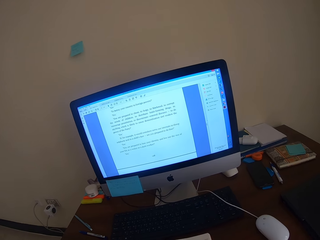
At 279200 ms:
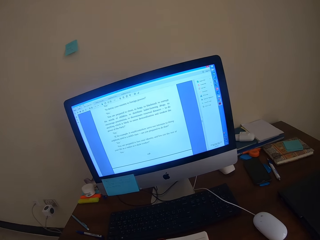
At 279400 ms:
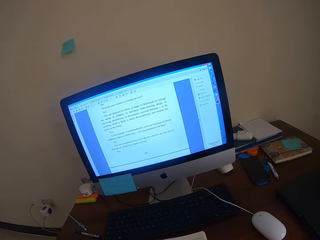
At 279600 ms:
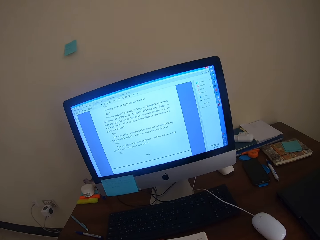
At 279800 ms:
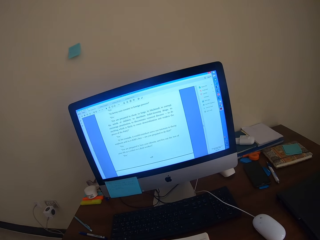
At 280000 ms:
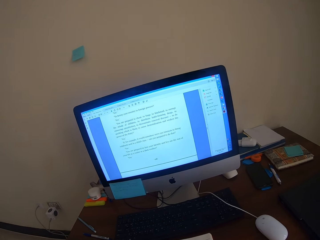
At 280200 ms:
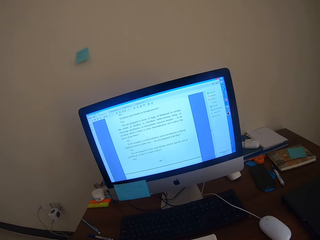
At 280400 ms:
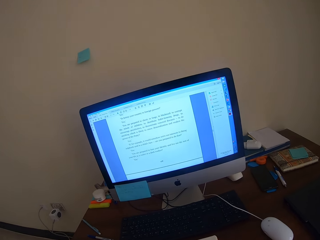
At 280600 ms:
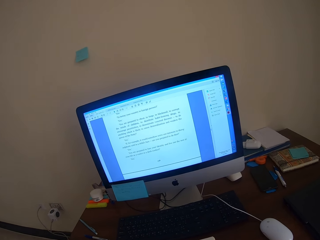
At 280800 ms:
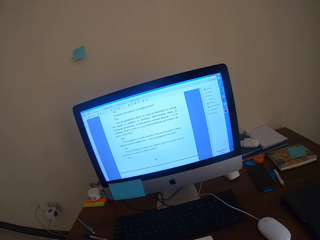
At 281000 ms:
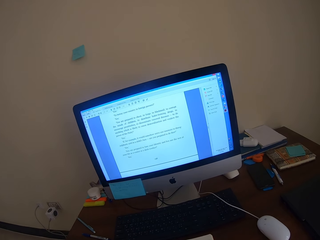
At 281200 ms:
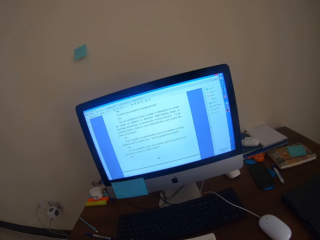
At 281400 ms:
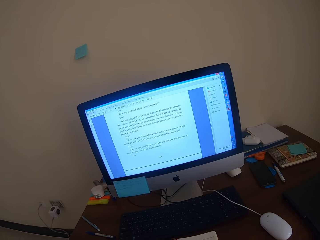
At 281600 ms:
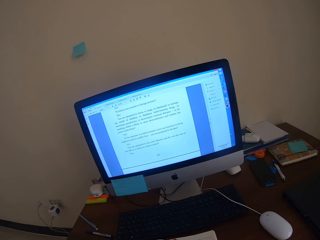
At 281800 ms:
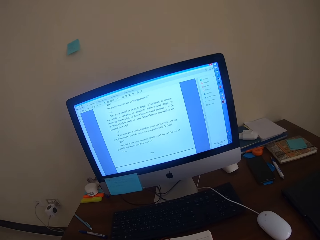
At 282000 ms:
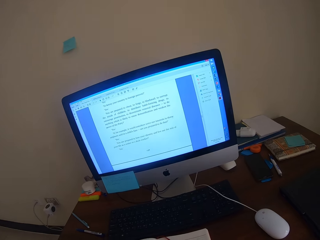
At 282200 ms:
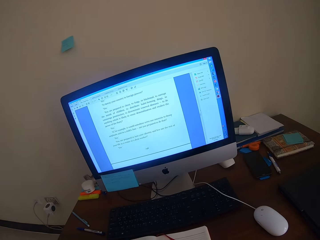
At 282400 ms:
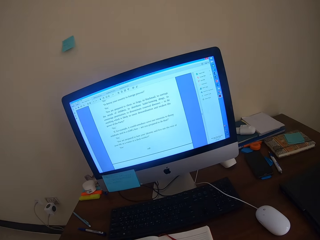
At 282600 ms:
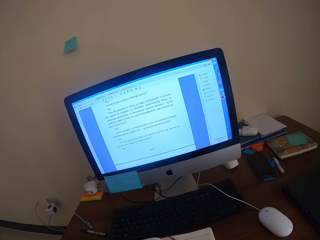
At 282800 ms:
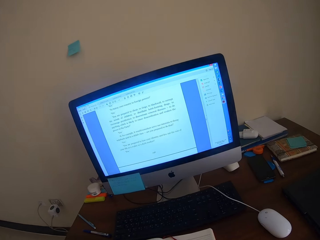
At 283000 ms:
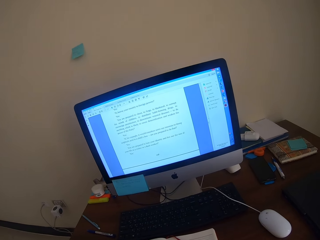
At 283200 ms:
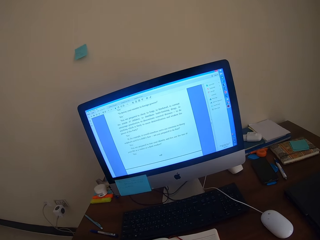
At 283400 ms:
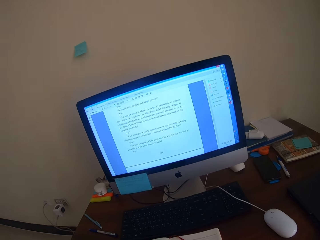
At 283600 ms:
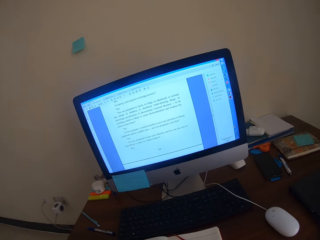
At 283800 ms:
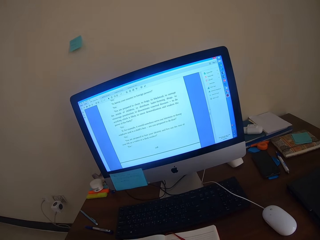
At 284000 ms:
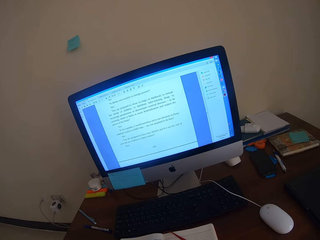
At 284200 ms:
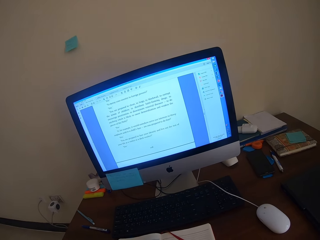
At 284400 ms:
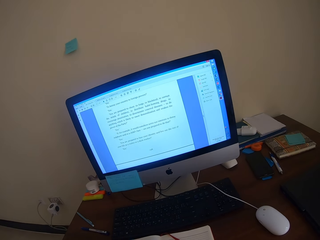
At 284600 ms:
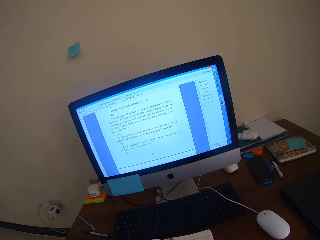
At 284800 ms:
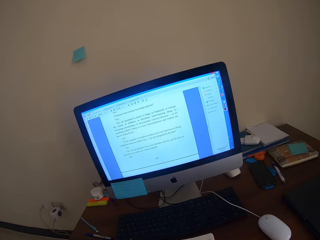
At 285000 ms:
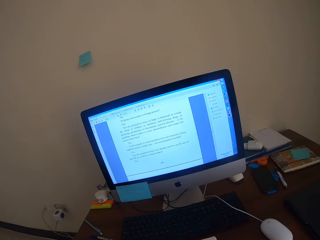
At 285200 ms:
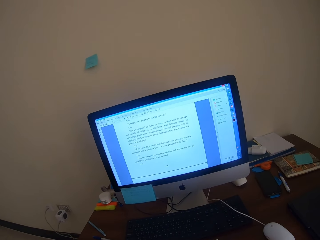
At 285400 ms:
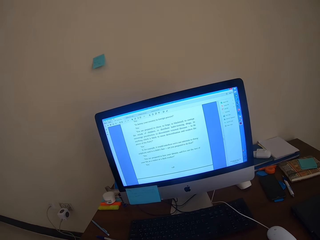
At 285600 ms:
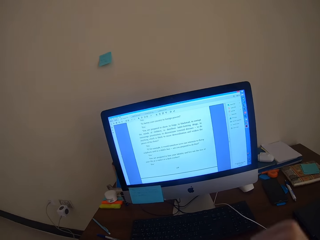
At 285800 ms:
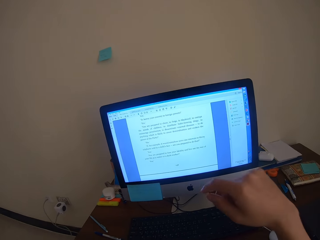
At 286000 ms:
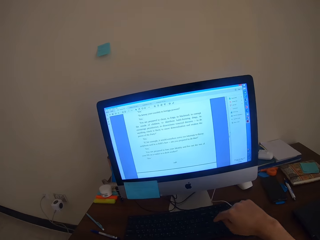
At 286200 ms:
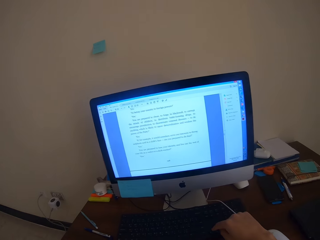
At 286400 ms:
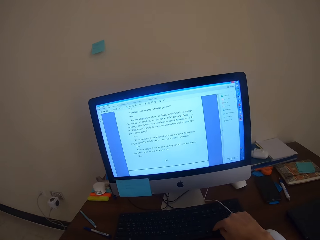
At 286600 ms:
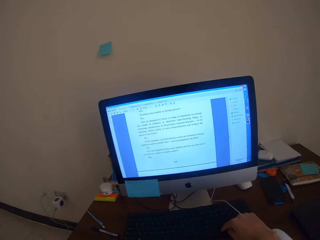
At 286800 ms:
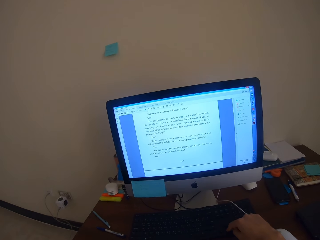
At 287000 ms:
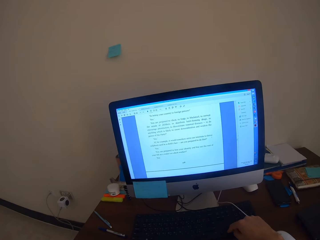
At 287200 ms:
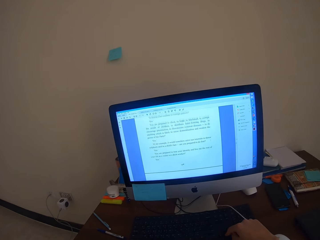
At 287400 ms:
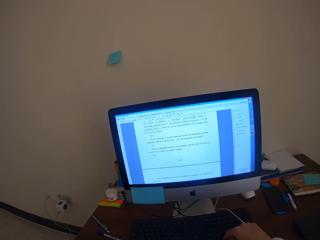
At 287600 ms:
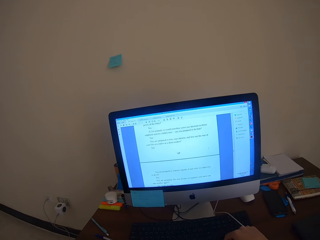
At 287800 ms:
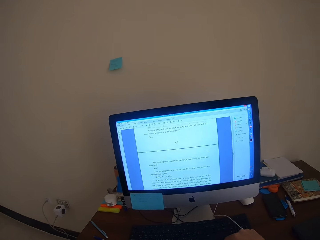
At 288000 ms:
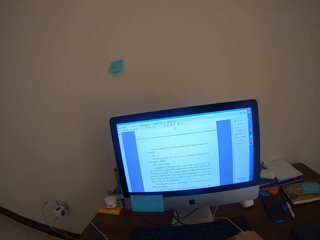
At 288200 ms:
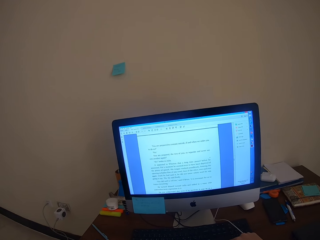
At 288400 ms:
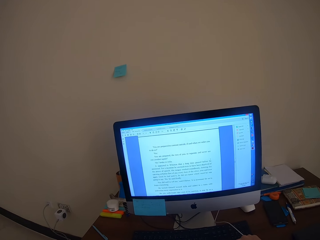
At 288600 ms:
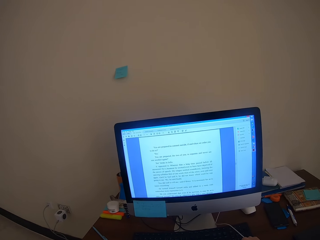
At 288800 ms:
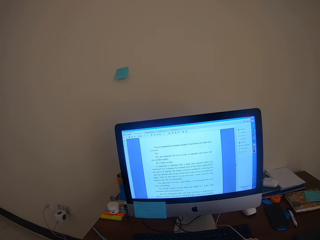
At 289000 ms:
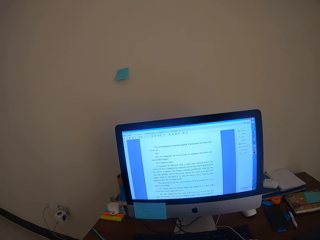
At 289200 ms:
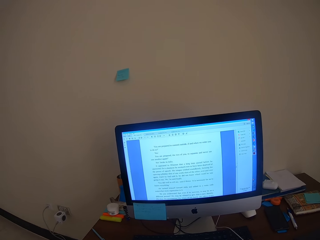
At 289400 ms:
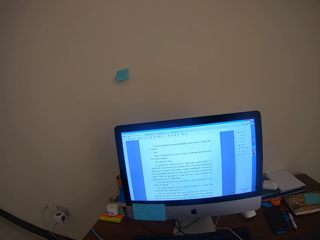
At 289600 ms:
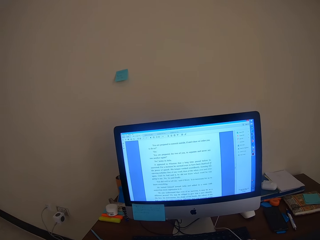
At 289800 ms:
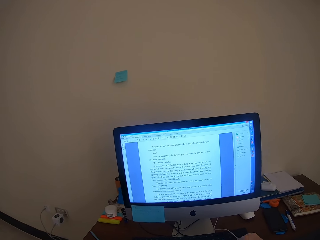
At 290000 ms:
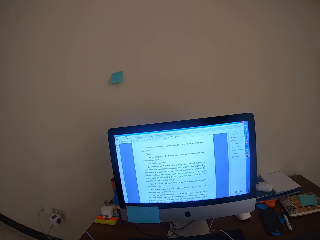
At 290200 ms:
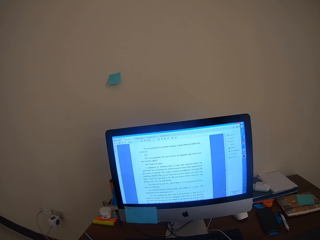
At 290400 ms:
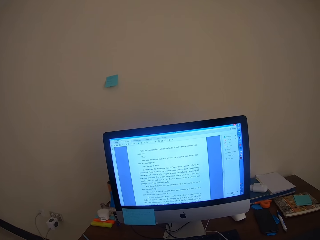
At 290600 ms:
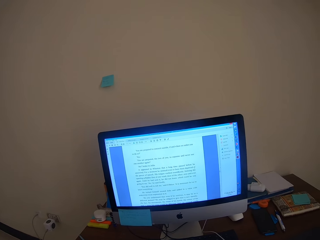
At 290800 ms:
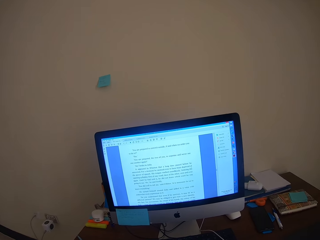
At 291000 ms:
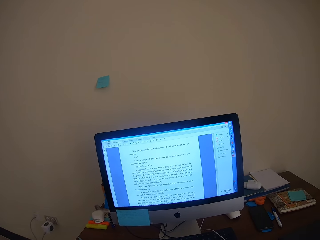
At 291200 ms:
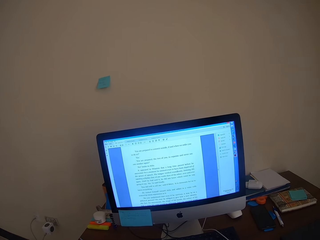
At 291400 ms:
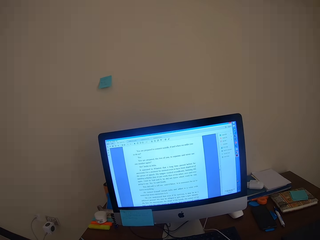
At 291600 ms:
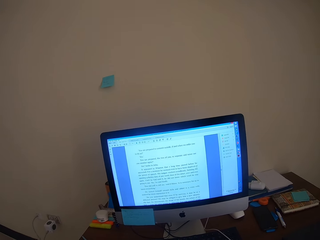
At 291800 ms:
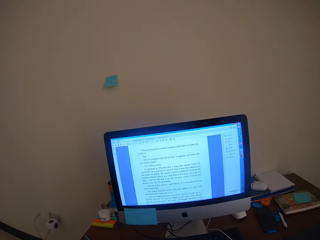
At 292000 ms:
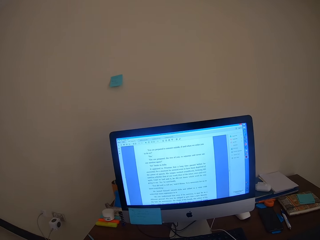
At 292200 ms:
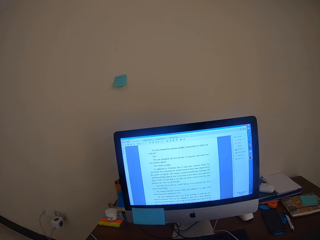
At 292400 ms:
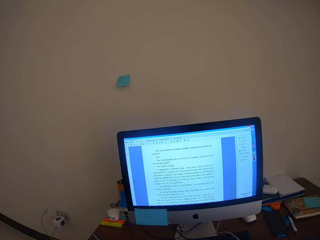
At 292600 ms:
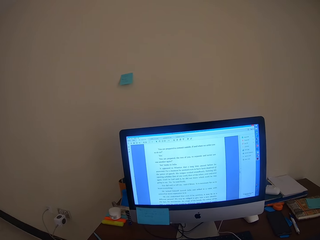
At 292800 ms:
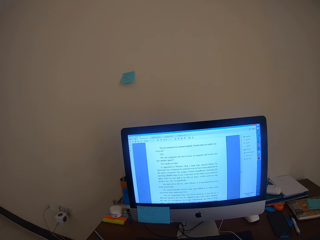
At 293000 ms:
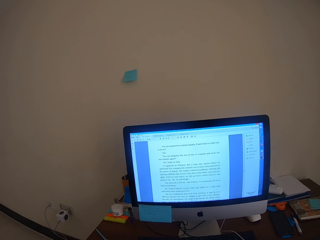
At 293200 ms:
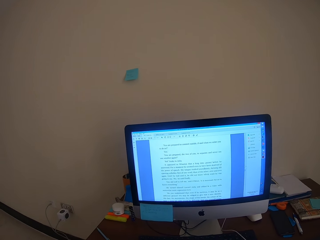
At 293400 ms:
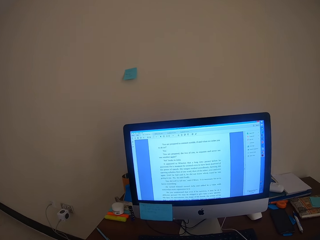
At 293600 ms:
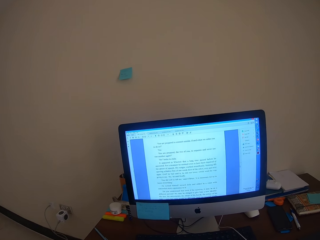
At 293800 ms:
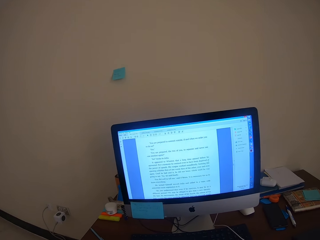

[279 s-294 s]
The camera wearer stares at the computer desktop. They press a button on the keyboard, scroll on the desktop and study in the computer.

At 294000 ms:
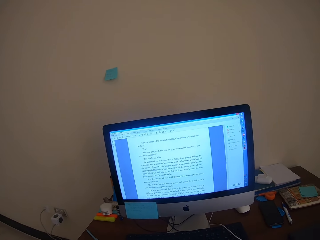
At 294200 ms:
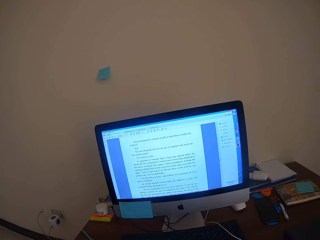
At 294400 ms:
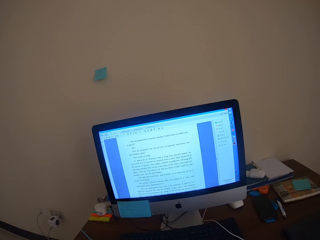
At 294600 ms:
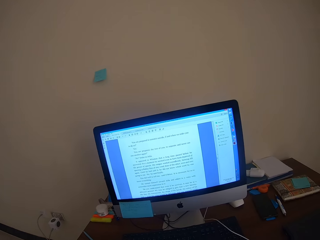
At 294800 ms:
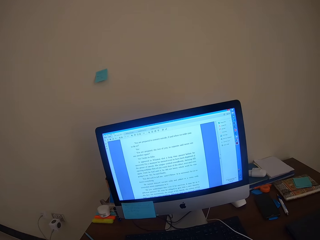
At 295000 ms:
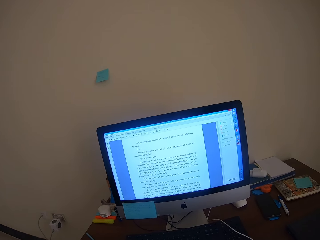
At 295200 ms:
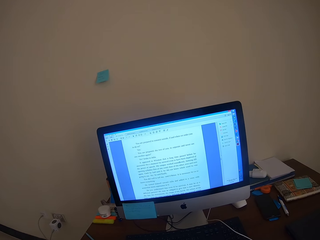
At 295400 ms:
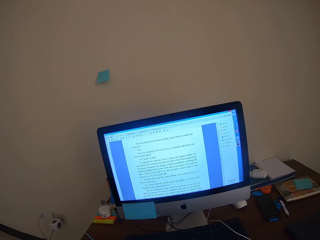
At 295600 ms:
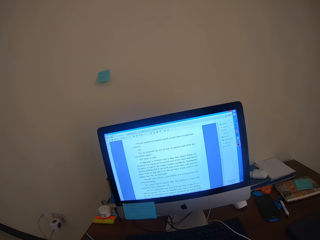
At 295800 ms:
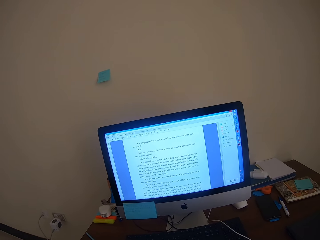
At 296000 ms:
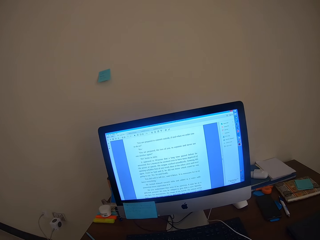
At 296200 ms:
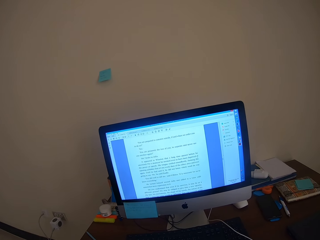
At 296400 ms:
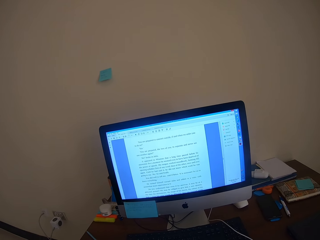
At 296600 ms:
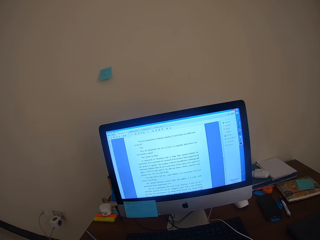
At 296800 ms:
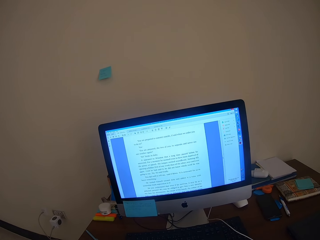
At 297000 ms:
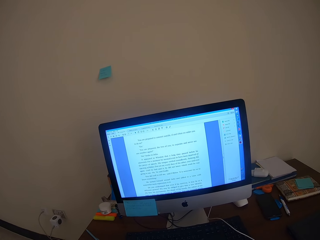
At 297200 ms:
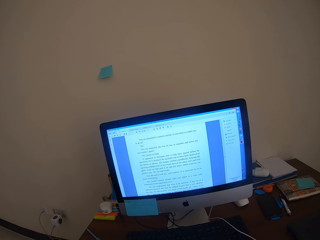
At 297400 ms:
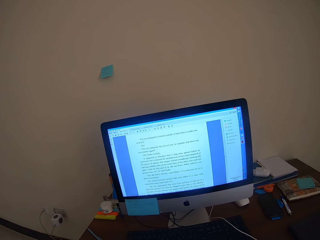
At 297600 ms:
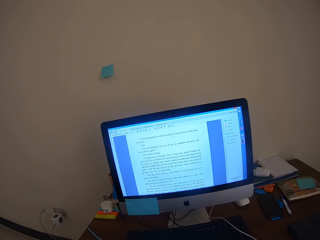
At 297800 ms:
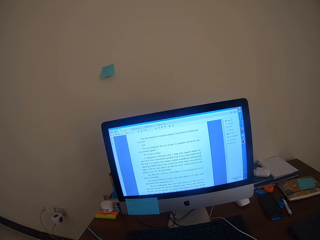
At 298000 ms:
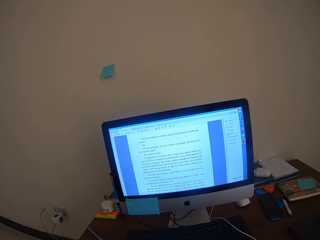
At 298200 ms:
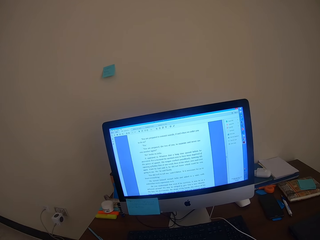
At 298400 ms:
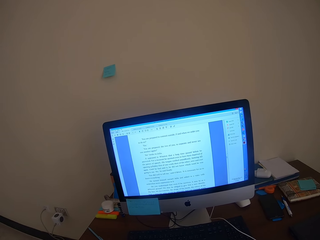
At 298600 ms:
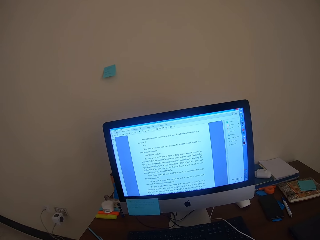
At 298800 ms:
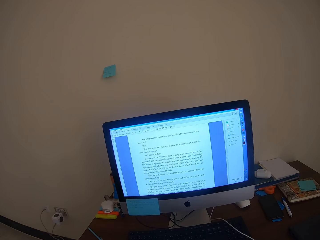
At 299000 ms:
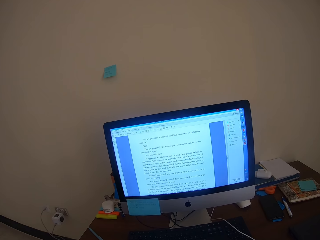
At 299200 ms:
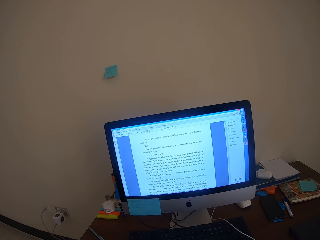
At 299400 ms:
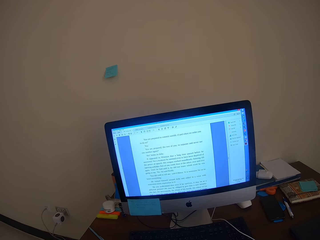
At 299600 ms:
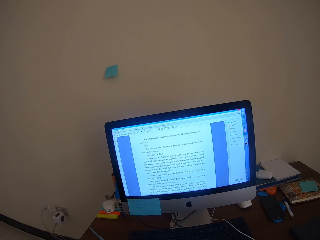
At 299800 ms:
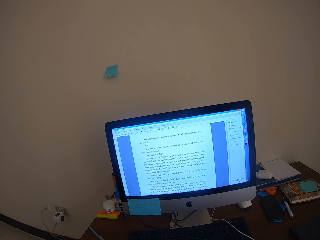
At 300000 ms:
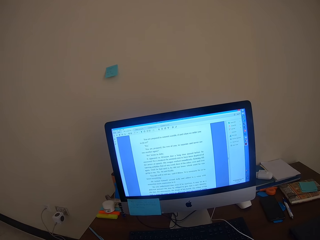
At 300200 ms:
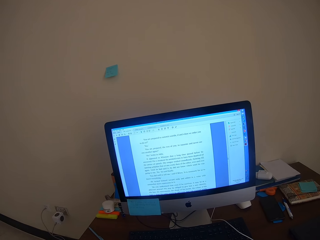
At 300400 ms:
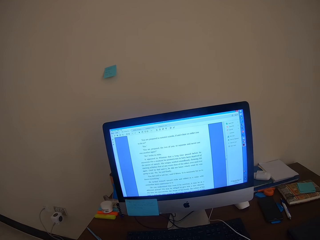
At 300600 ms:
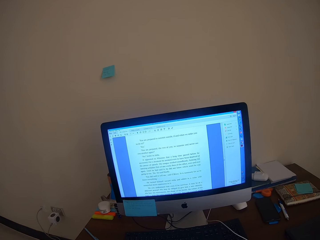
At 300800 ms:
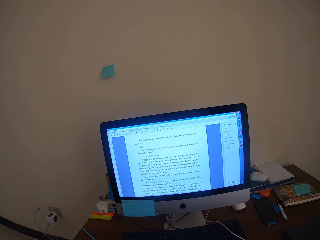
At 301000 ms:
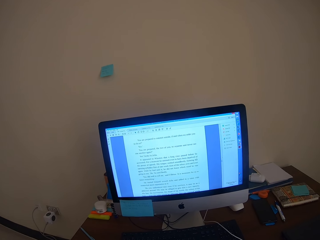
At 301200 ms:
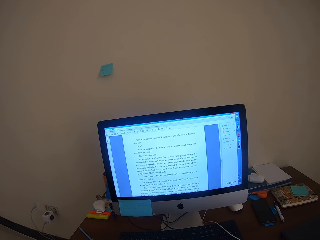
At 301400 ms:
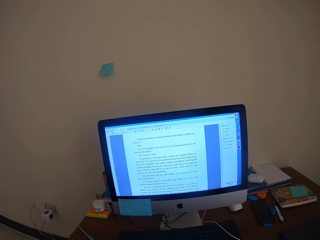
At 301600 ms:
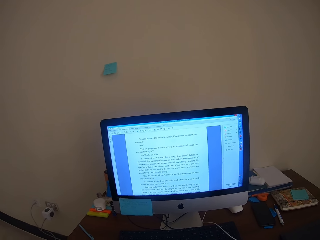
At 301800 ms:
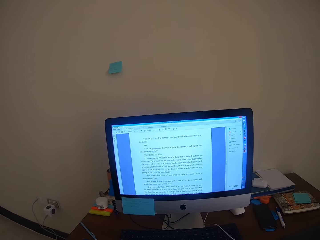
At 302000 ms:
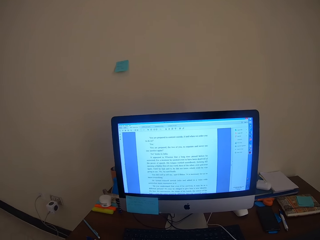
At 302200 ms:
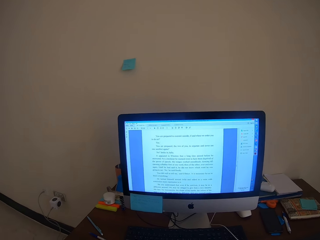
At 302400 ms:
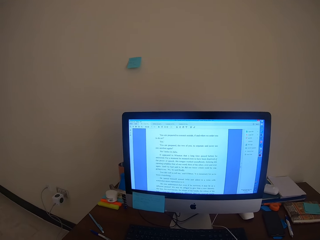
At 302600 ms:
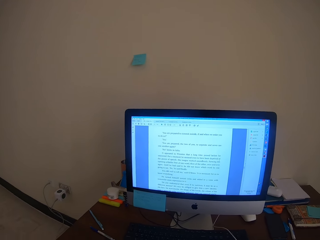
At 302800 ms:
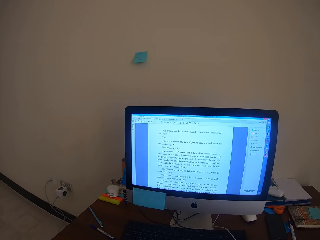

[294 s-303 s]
The camera wearer reads from the desktop.
